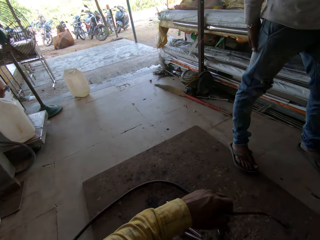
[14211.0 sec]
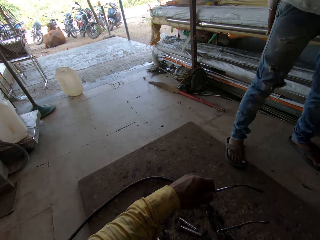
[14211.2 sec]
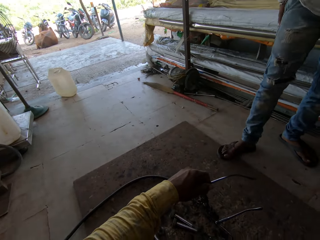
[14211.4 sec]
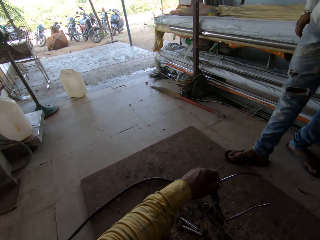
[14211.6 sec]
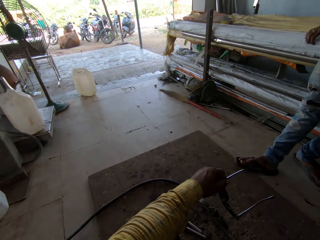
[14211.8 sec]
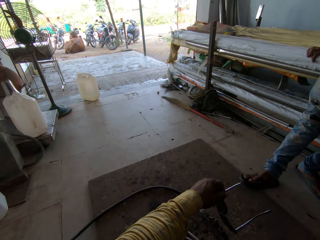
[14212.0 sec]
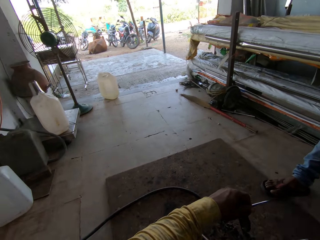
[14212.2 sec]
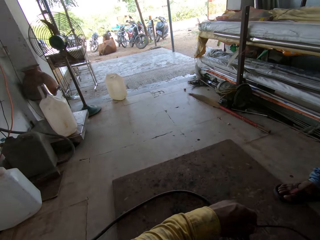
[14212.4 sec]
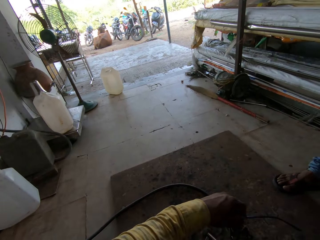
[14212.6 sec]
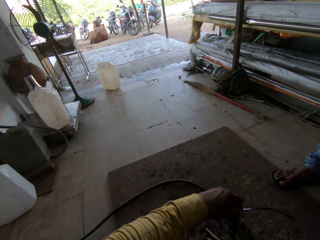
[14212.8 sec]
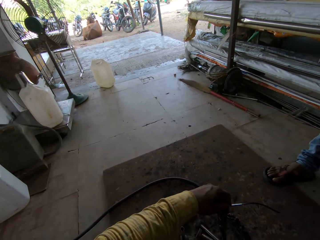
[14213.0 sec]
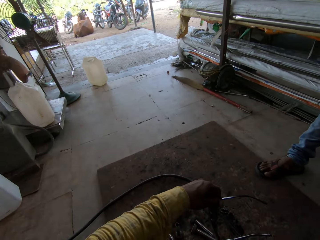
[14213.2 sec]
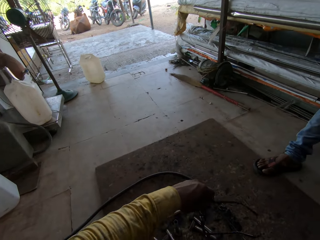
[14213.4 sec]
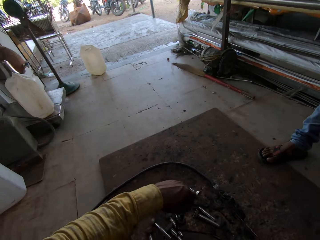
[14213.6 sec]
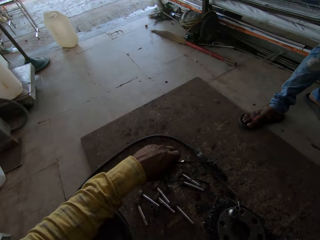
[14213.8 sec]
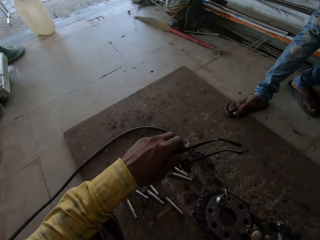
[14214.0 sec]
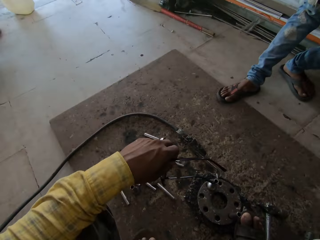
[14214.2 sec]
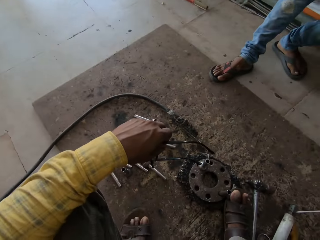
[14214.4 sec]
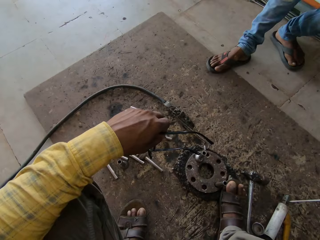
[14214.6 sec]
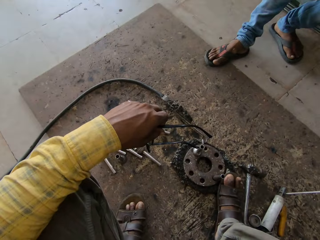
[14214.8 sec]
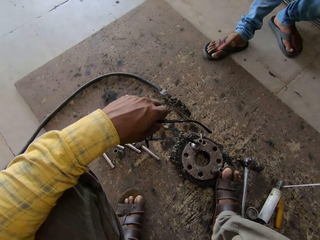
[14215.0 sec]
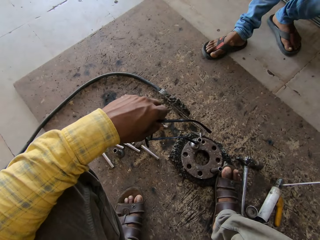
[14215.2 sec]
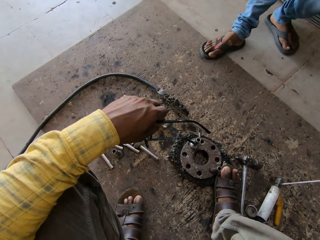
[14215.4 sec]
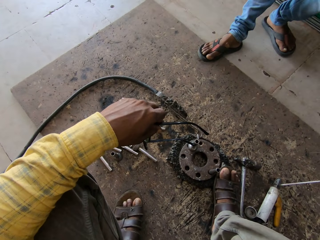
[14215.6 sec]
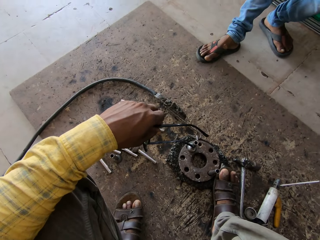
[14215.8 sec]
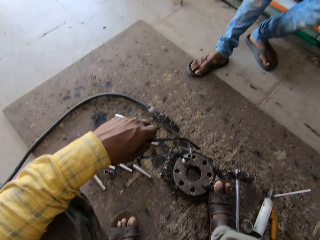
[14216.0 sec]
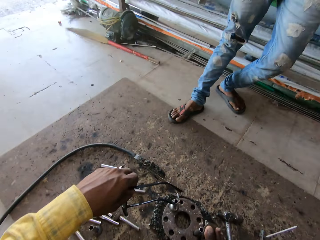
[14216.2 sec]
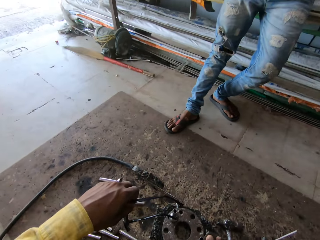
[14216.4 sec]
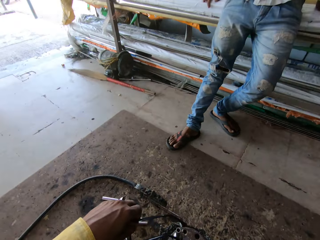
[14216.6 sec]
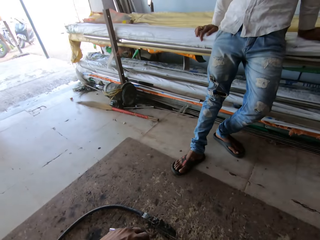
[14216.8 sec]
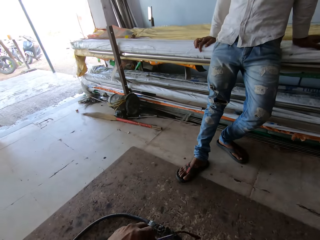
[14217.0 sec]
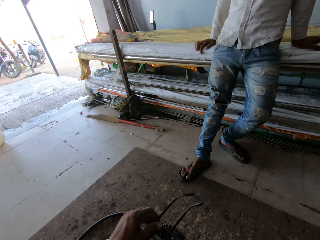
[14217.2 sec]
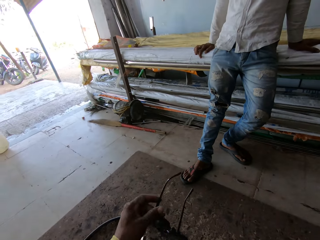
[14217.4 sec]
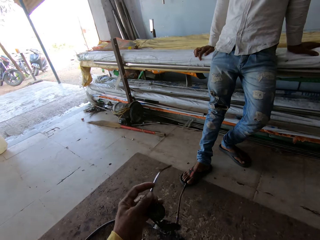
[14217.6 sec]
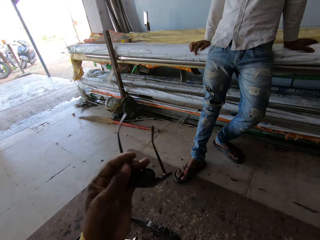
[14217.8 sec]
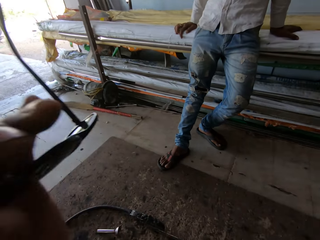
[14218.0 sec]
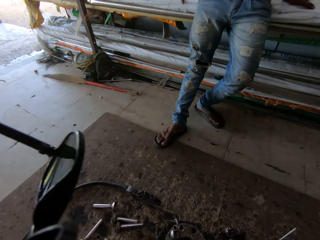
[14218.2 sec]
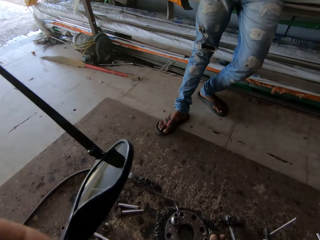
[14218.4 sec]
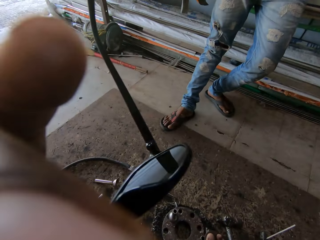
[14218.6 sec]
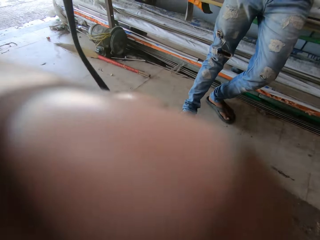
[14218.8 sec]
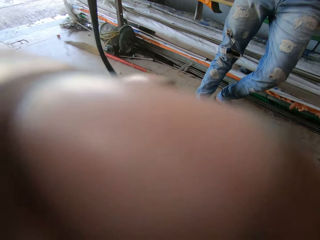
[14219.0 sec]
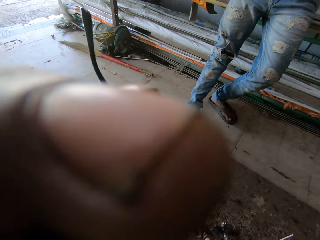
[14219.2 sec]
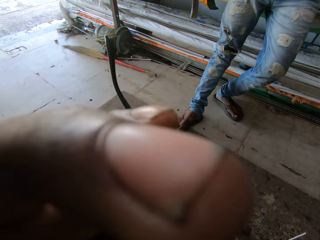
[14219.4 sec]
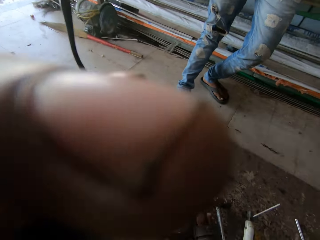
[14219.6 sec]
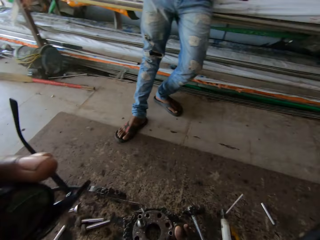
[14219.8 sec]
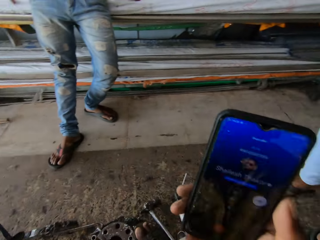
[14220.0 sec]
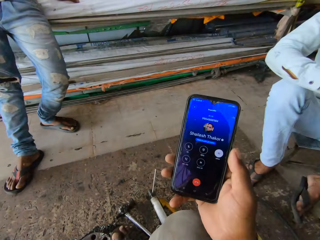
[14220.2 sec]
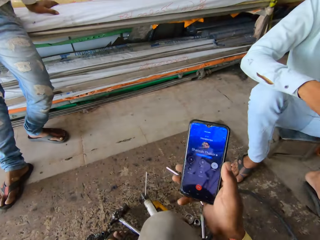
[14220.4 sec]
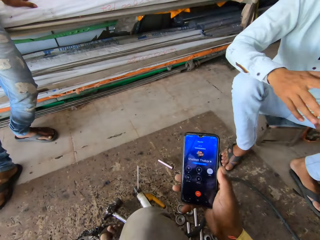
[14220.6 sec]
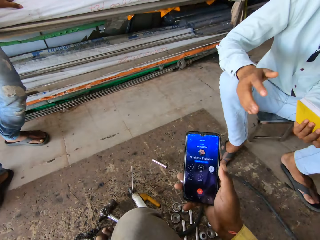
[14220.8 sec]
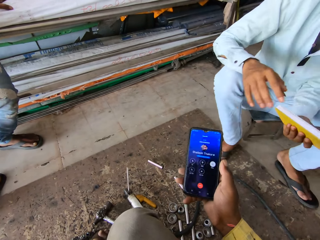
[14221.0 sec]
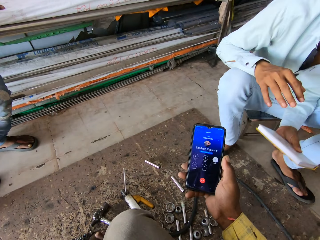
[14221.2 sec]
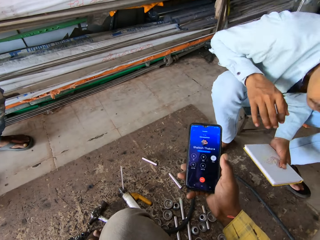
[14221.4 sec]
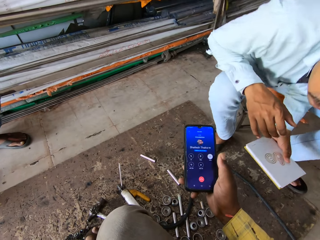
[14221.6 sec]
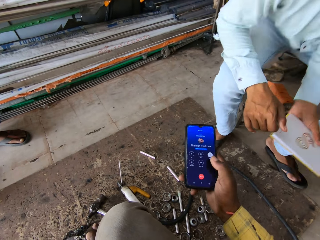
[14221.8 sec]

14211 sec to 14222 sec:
A person walks around. The camera wearer moves a hand. The person moves a leg. The camera wearer moves a hand, speaks on a phone, moves a hand, and holds the phone.

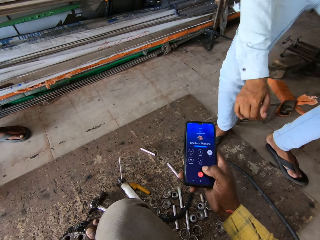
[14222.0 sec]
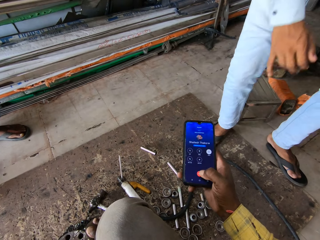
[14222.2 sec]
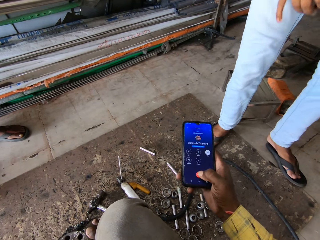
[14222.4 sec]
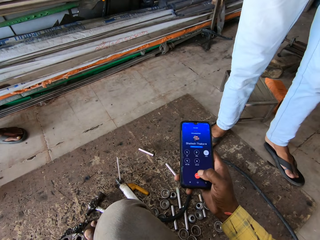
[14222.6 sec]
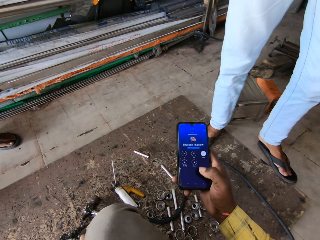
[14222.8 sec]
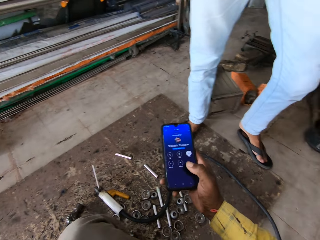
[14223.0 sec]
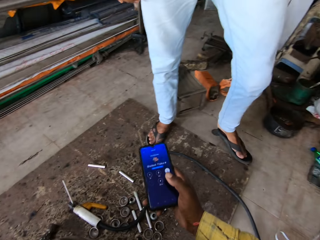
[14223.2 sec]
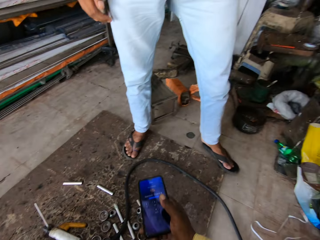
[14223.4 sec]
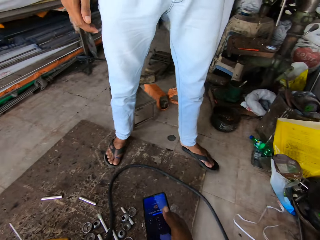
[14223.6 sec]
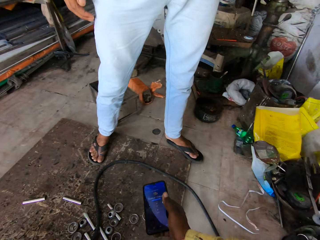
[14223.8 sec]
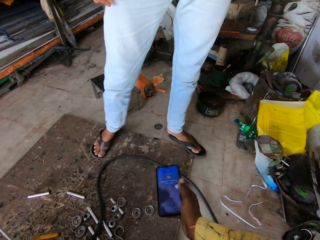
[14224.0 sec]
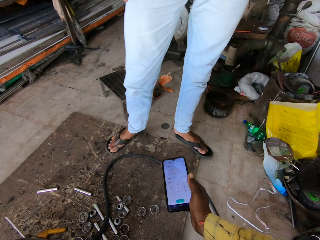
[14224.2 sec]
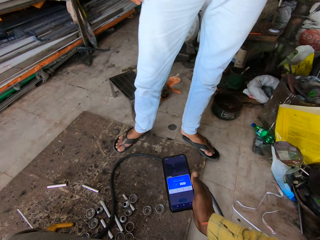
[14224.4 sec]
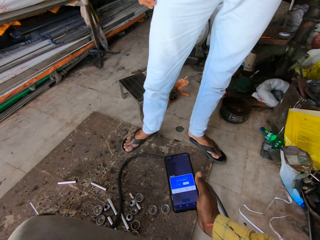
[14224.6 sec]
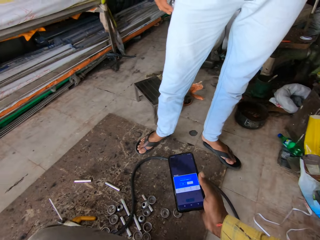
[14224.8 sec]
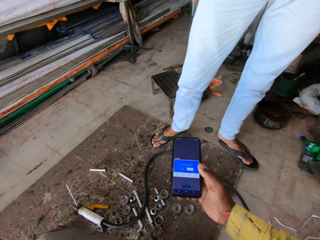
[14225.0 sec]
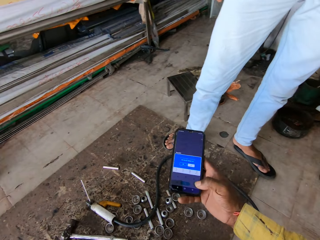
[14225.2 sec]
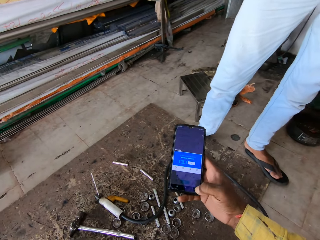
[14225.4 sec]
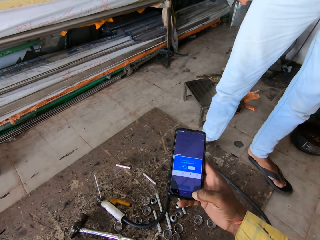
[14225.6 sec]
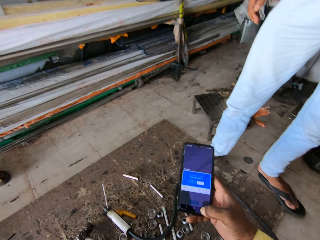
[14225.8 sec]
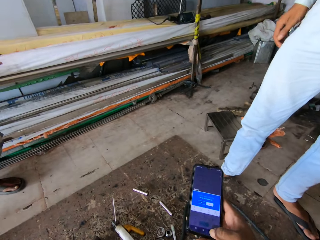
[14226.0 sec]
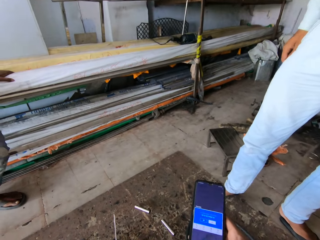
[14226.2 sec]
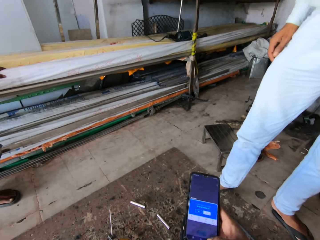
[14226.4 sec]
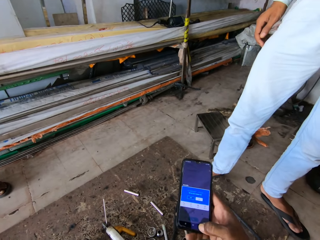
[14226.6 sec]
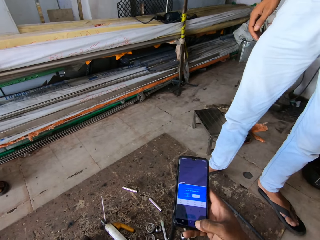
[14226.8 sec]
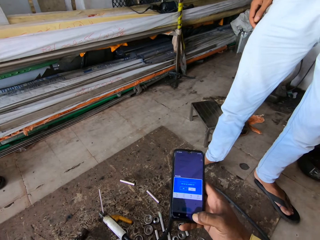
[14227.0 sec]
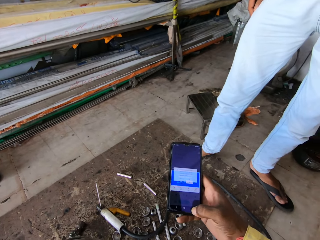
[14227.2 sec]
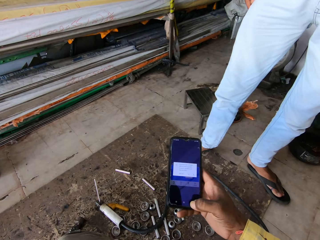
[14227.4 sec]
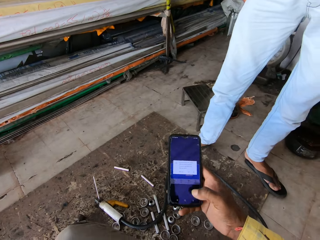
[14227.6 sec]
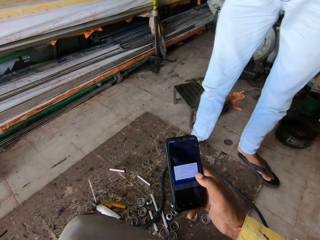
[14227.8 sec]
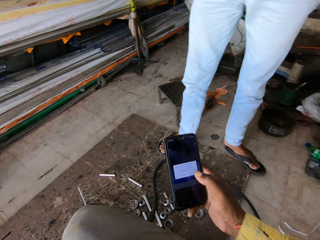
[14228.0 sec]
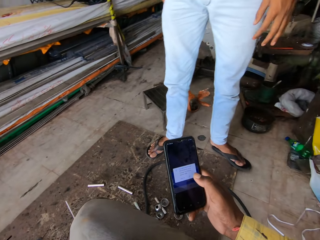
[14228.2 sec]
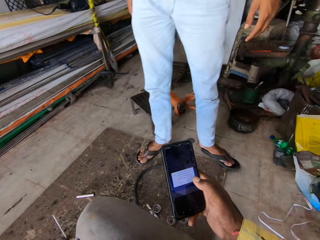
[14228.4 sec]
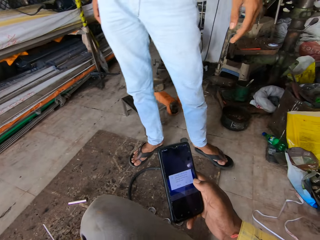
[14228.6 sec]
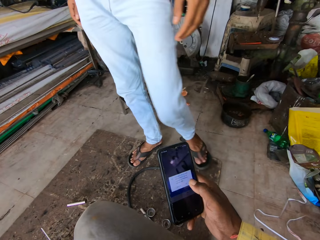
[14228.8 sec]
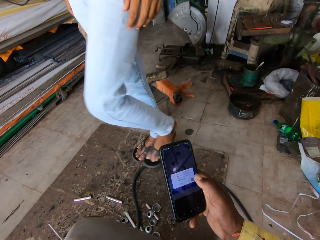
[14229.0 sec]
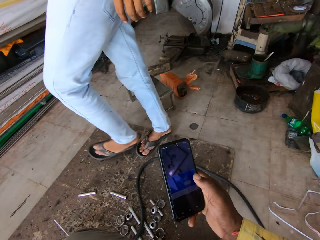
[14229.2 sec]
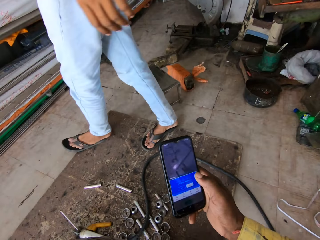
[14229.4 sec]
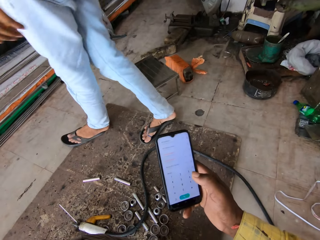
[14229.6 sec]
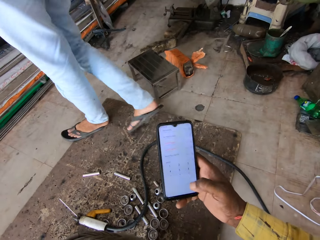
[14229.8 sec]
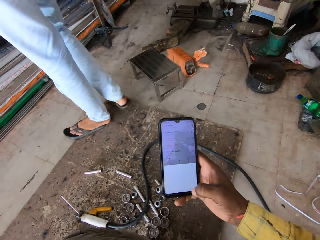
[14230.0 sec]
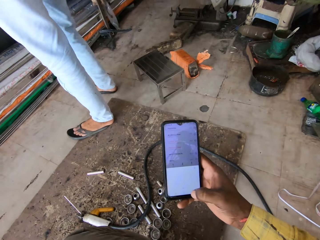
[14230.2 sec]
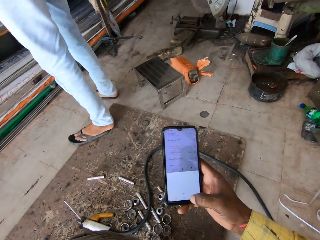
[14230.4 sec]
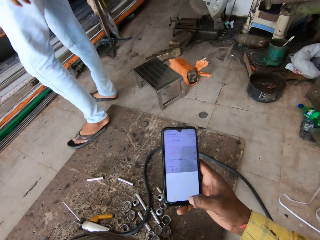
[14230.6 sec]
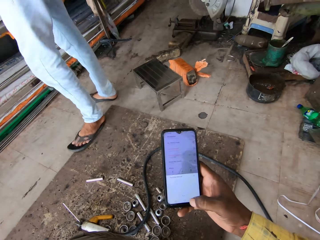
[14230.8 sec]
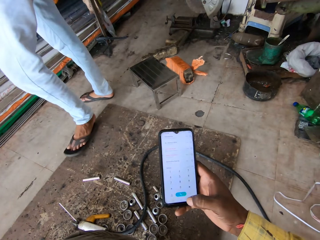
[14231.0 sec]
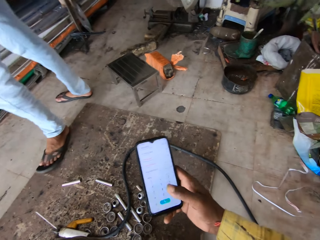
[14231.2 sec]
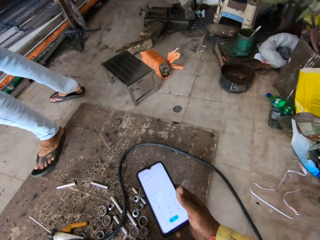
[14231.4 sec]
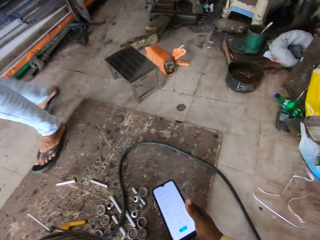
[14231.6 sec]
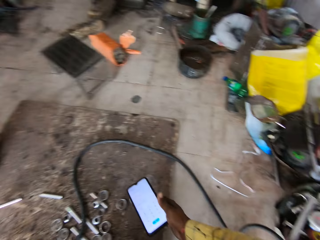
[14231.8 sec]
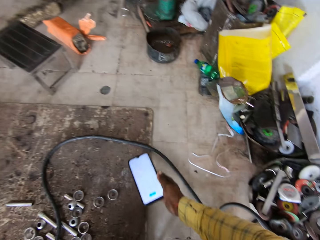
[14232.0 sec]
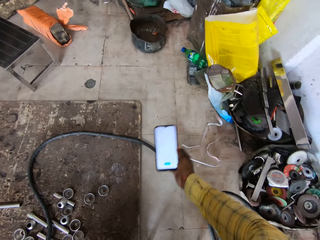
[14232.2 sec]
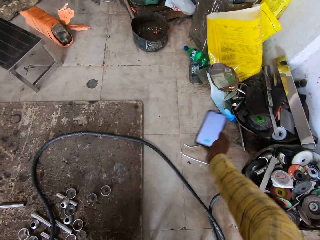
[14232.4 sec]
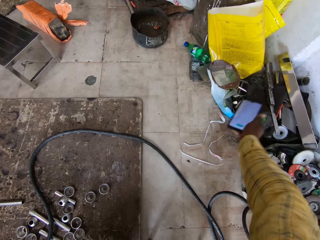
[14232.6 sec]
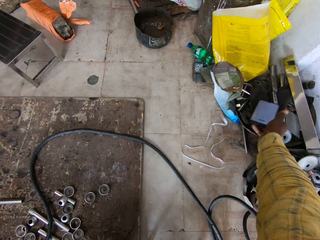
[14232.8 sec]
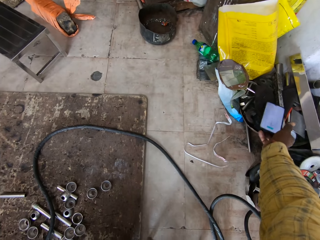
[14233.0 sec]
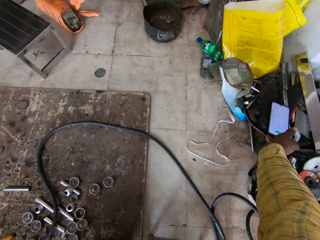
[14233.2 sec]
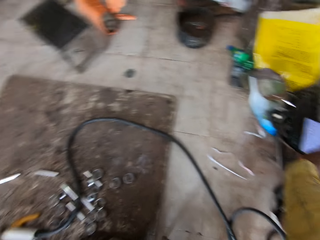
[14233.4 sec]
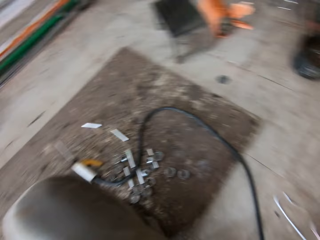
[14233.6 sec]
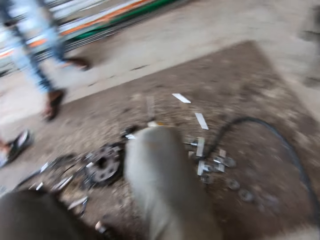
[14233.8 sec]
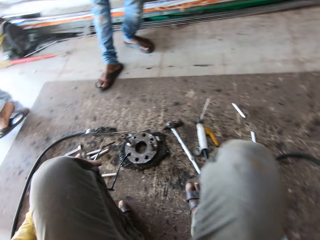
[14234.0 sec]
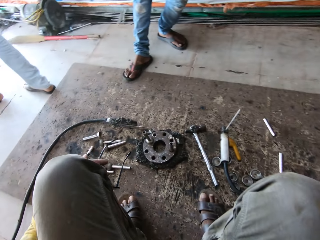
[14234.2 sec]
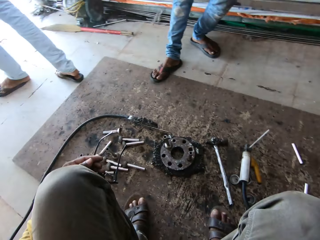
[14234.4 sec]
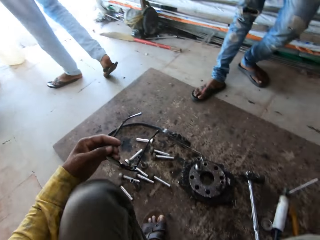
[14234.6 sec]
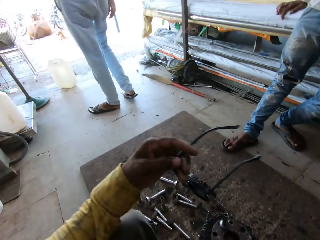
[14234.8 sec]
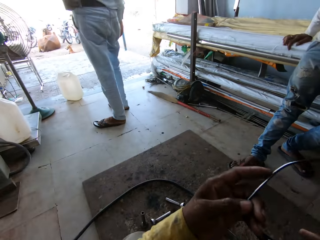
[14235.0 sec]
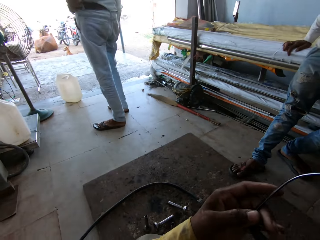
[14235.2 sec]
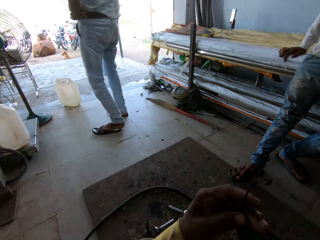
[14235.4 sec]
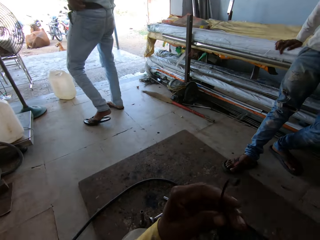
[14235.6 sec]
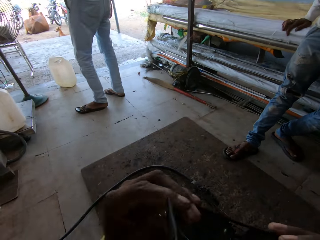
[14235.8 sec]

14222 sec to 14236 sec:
A person stands up. The camera wearer presses a phone and operates the phone. The person walks around. The camera wearer presses the phone. The person walks around. The camera wearer presses the phone. The person walks around. The camera wearer puts down the phone. They look around. The person walks around.
